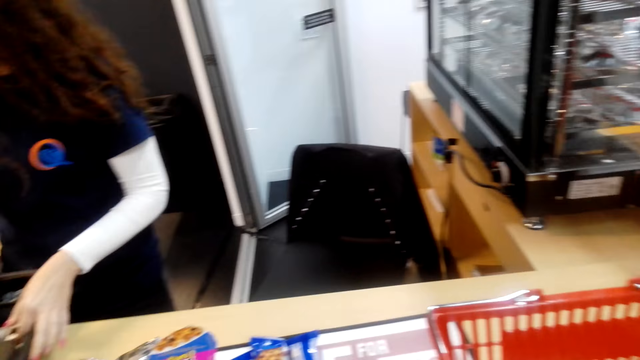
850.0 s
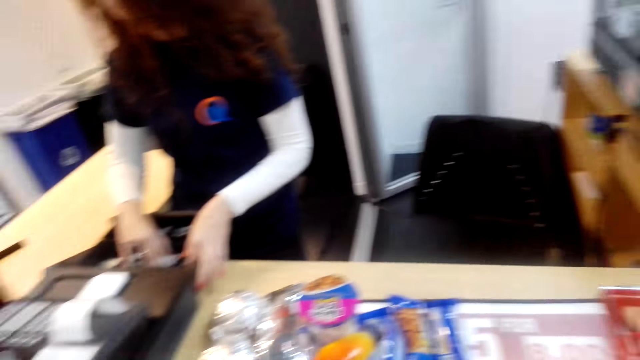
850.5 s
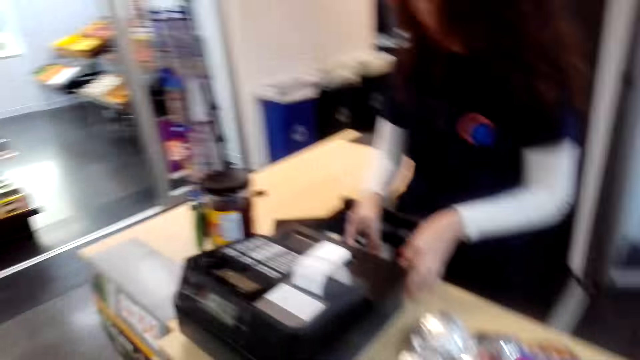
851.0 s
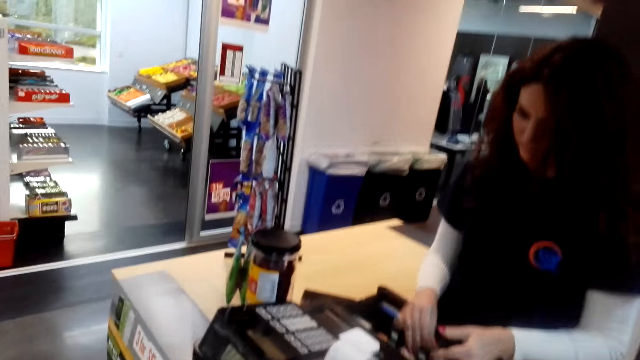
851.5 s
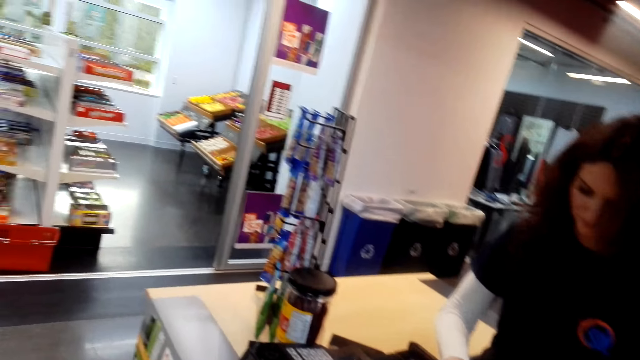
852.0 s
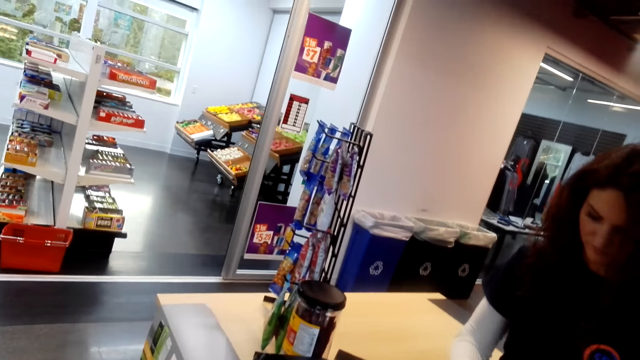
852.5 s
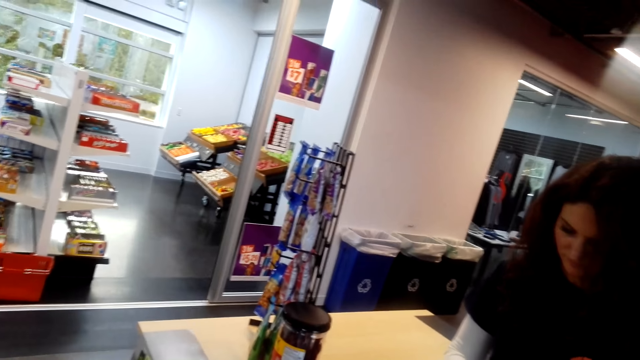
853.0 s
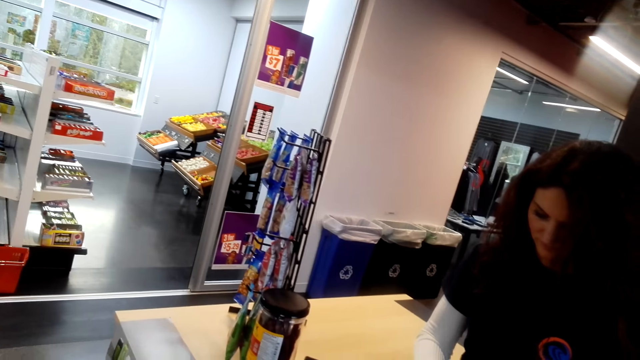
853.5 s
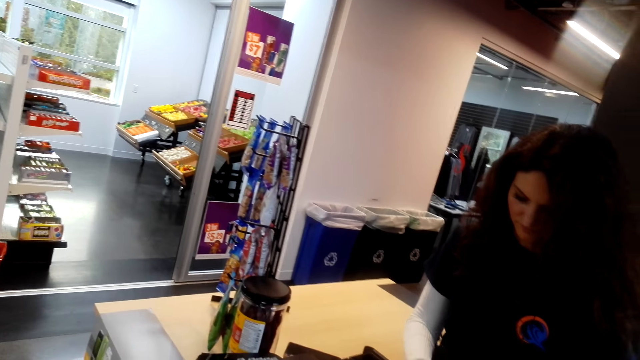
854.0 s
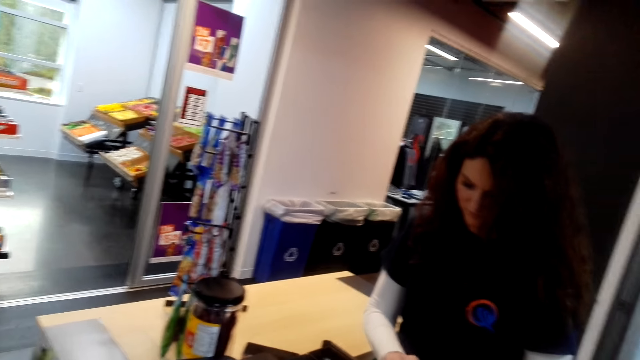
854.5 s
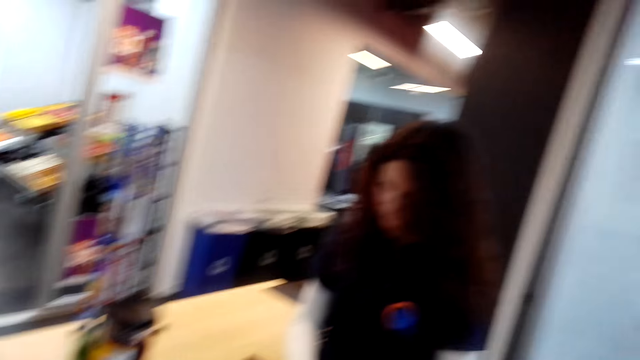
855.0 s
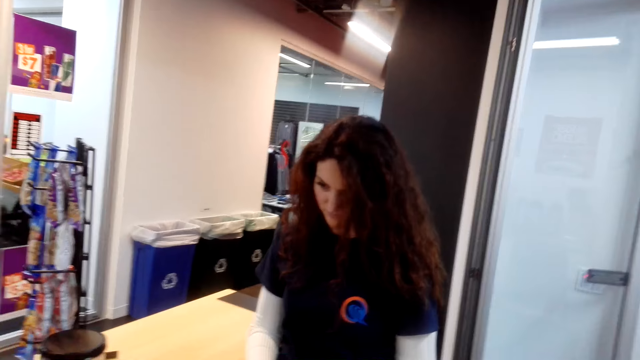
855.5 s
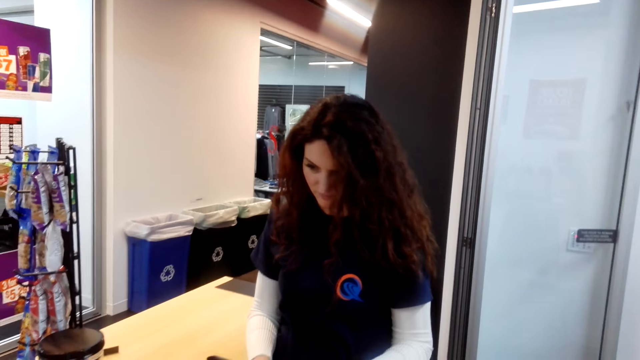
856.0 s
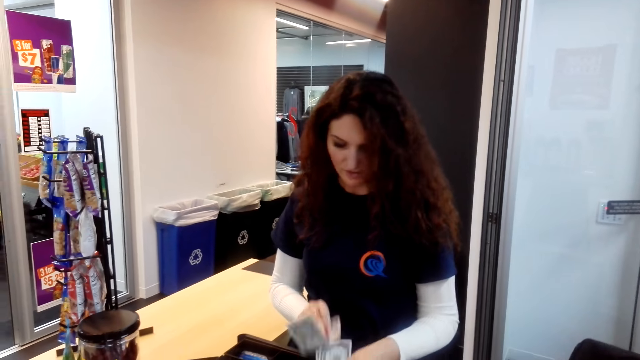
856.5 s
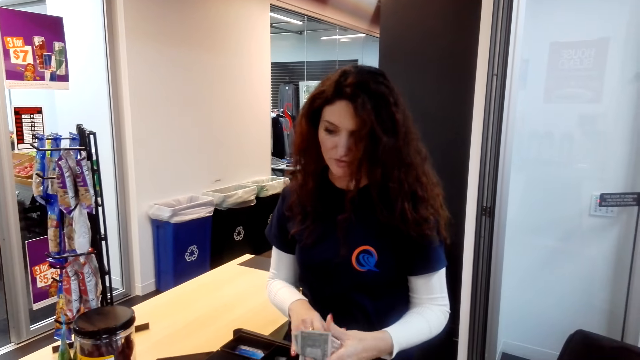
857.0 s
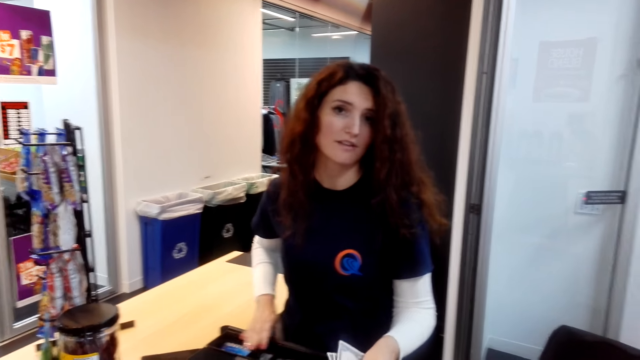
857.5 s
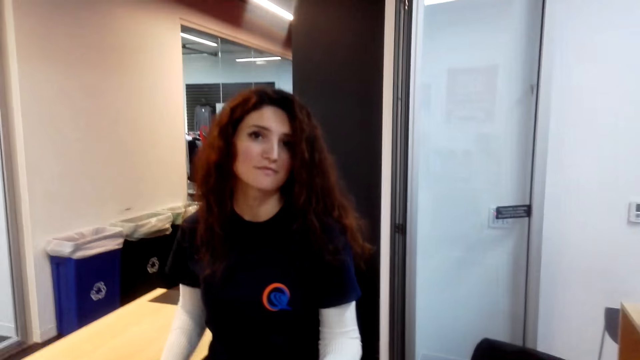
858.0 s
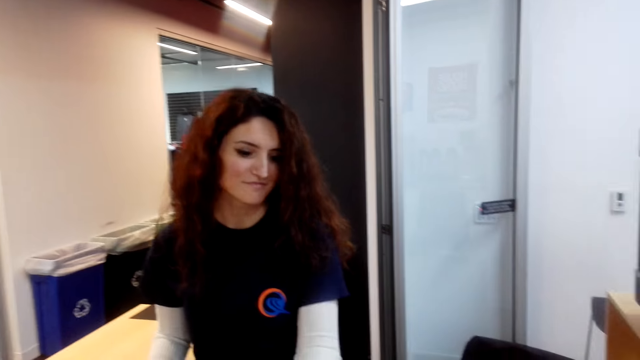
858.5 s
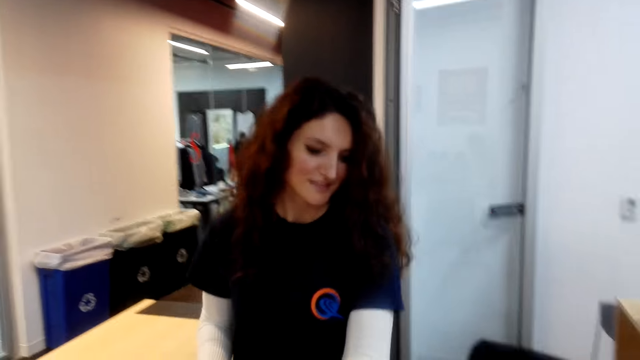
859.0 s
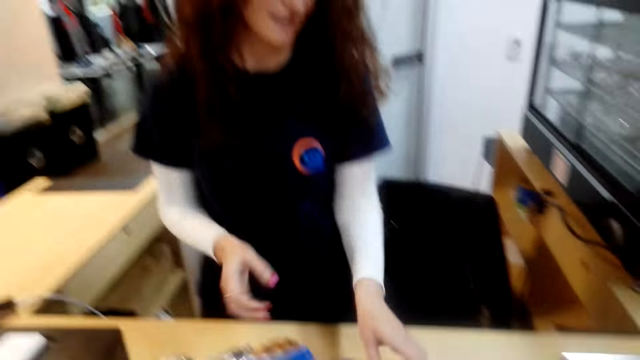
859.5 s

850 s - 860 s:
A person types on a keyboard. The person collects cash. The person talks with the camera wearer.

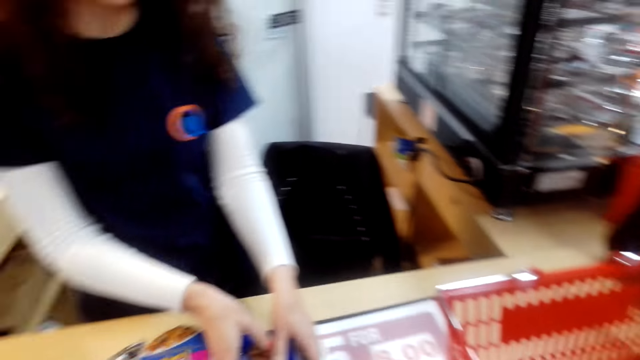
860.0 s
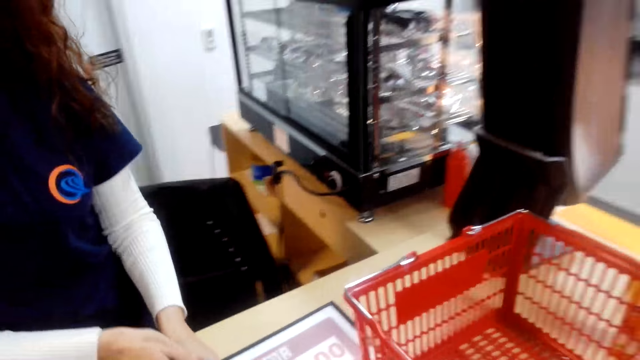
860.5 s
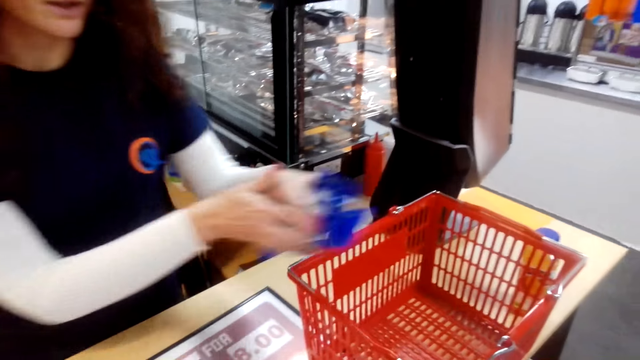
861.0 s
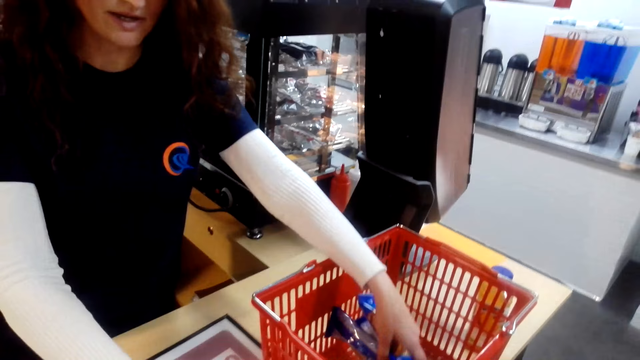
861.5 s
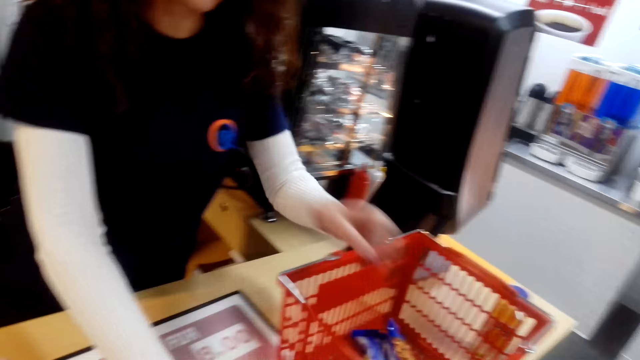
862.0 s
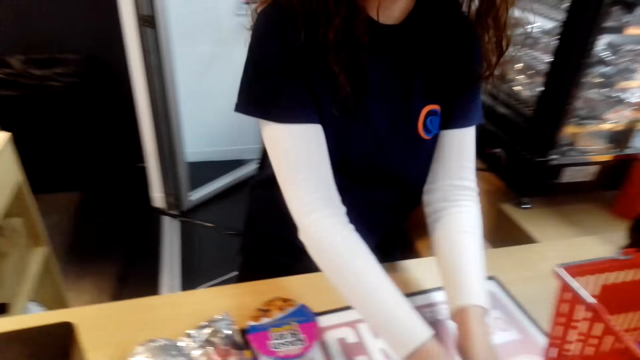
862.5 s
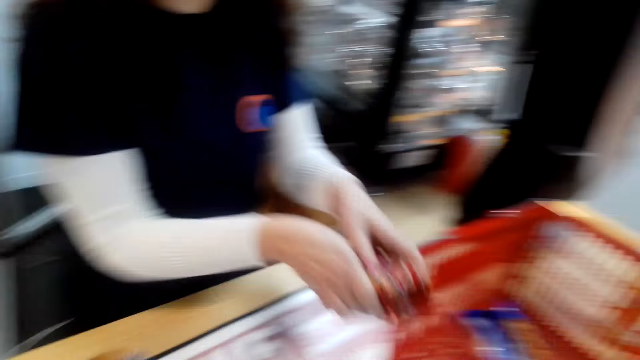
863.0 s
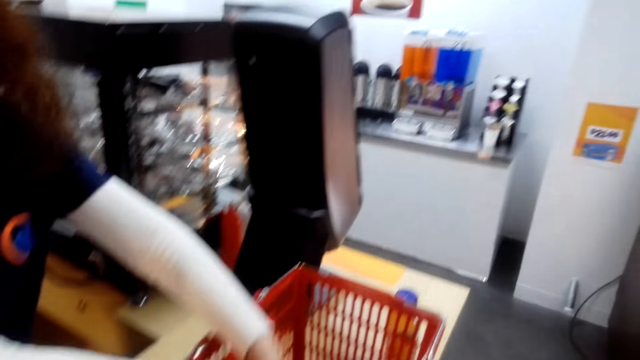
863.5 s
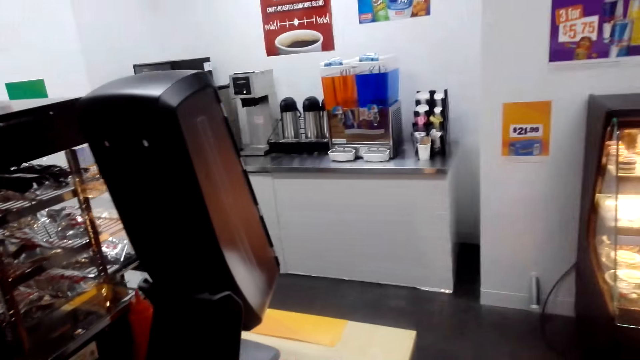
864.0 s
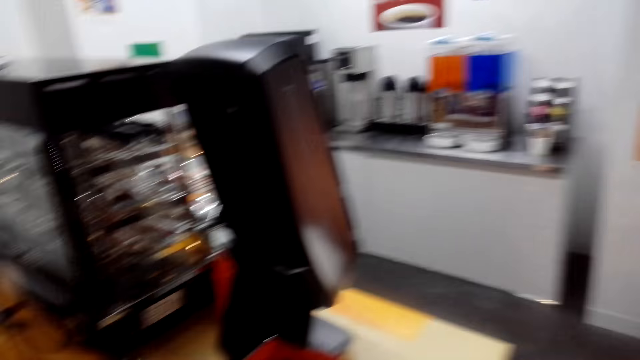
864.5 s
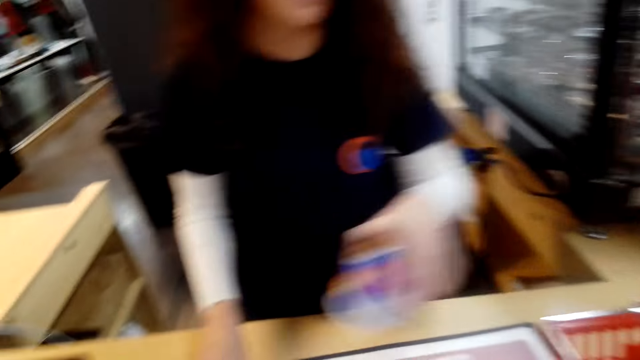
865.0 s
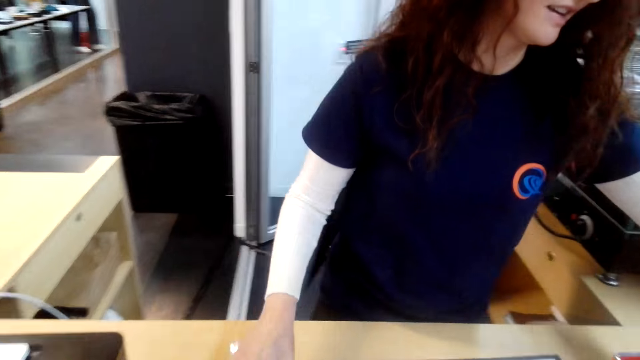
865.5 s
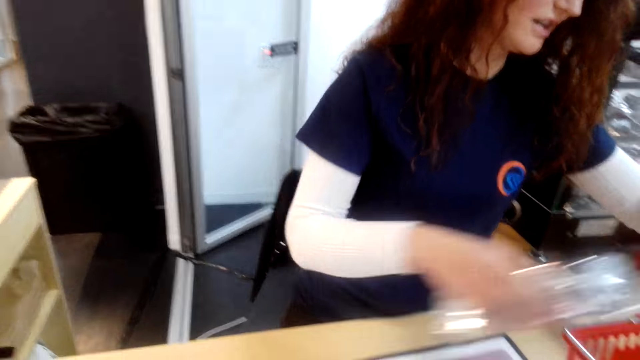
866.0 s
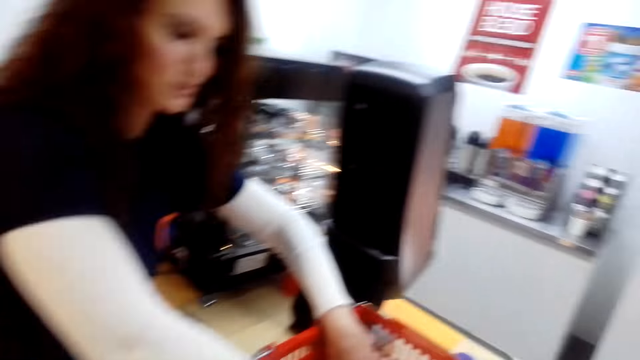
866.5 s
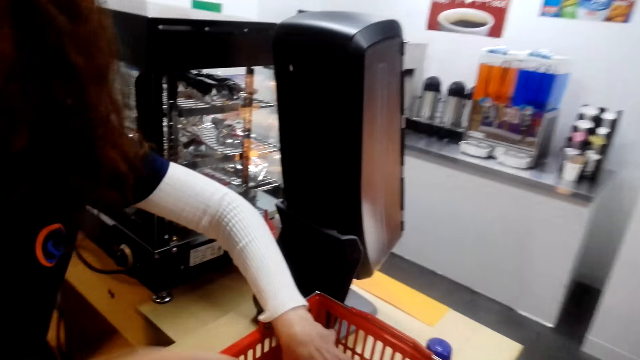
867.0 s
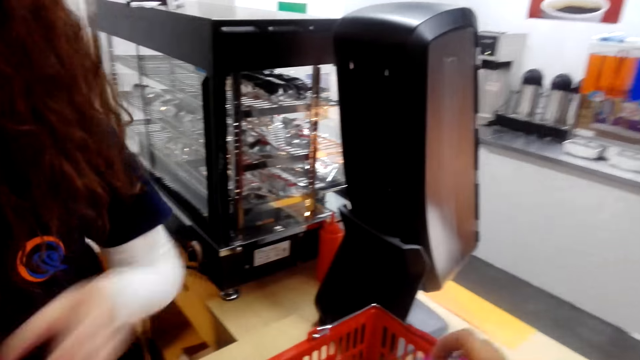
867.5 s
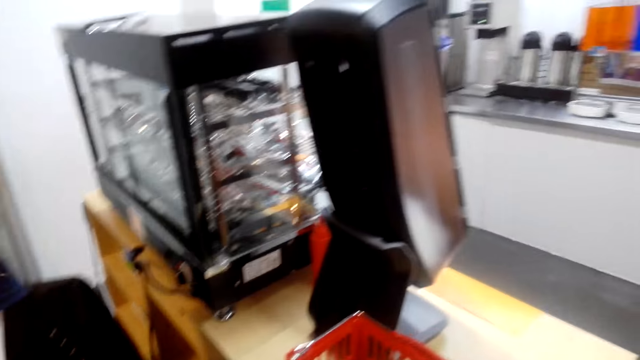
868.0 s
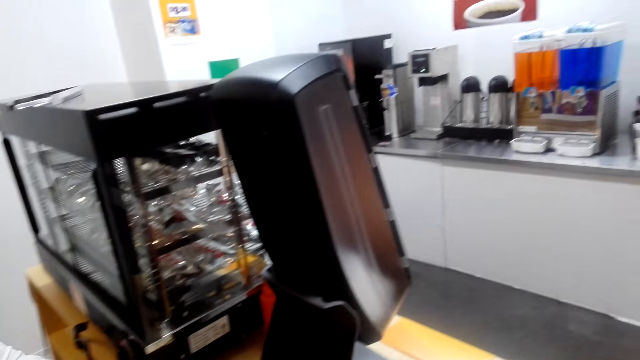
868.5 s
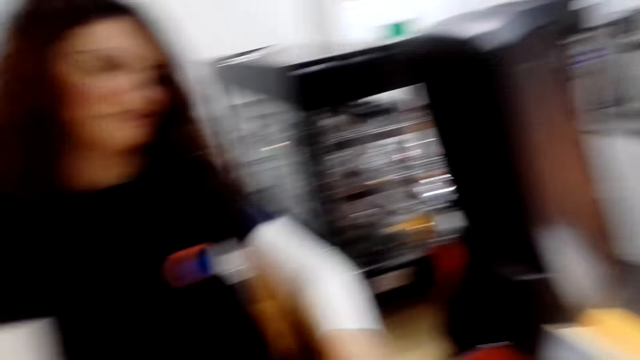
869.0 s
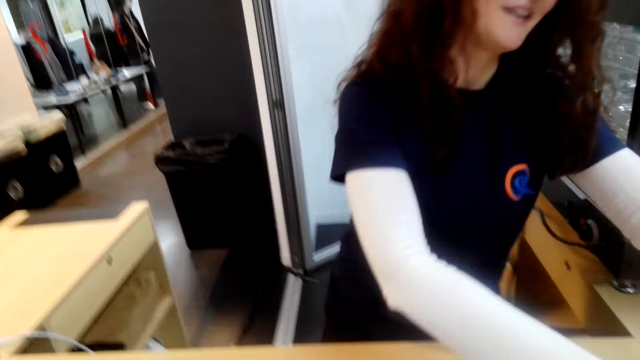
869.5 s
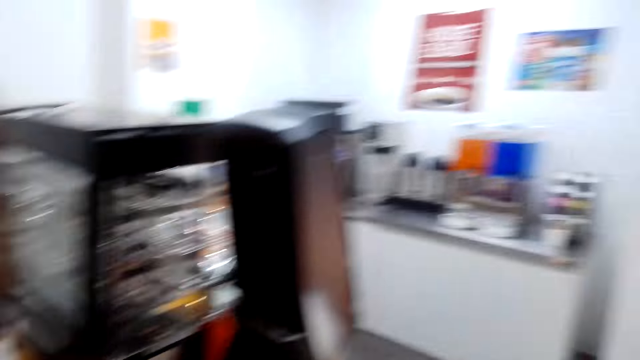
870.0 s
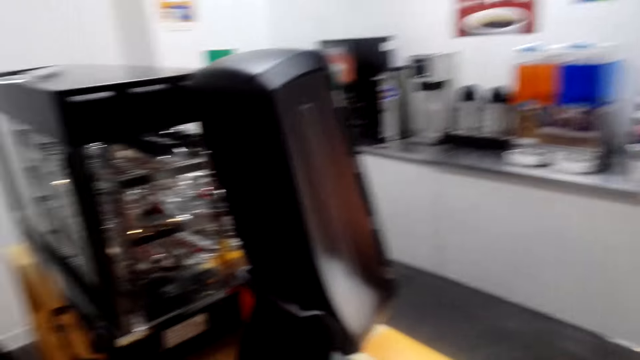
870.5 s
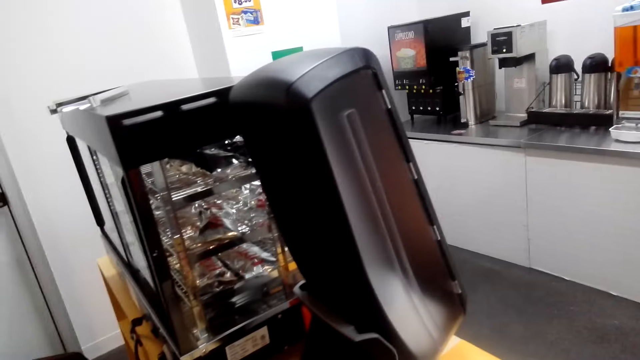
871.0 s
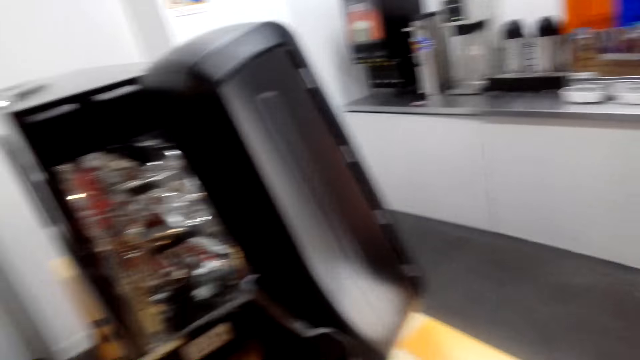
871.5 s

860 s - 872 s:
A person picks up spaghetti. The person moves food items in a basket. The person puts the spaghetti on the shopping bucket. Another person talks with the camera wearer. The camera wearer talks with the other person. The other person puts spaghetti on the shopping bucket. The other person talks with the camera wearer. The camera wearer talks with the other person. The other person laughs.
